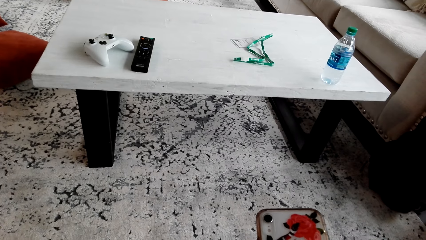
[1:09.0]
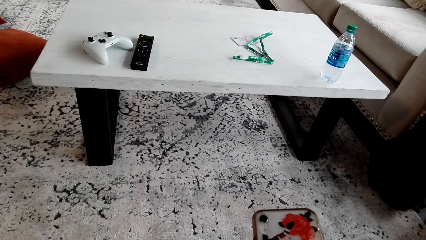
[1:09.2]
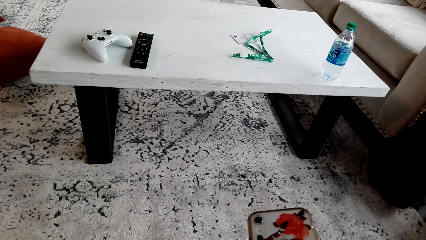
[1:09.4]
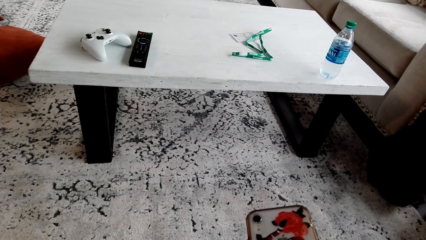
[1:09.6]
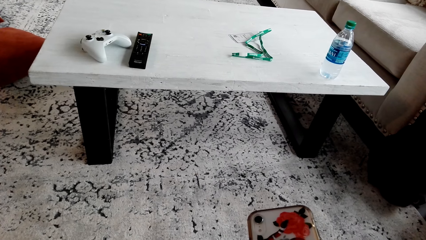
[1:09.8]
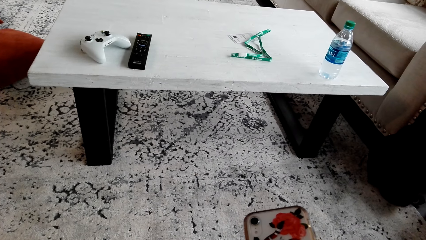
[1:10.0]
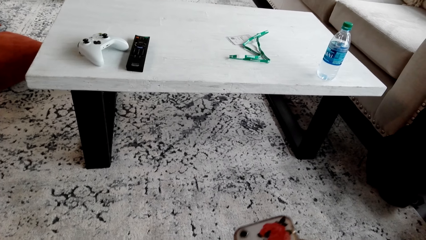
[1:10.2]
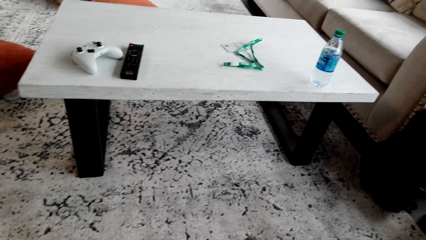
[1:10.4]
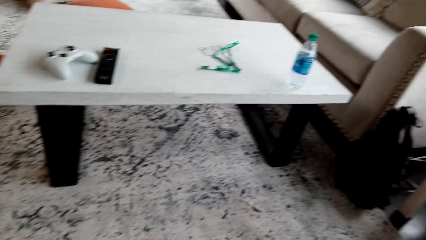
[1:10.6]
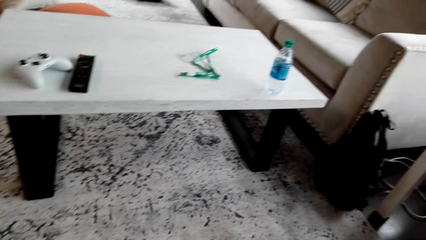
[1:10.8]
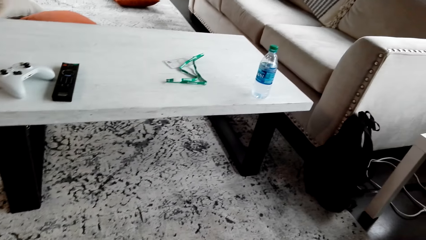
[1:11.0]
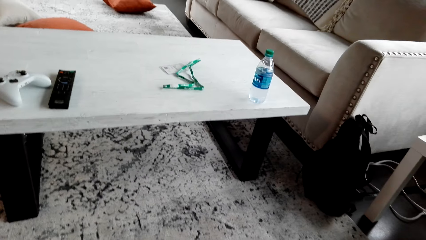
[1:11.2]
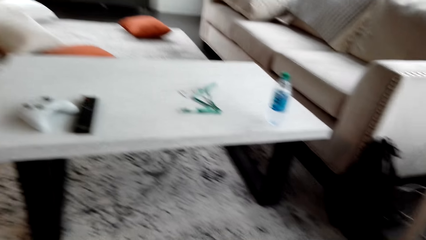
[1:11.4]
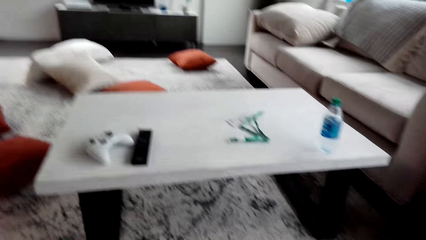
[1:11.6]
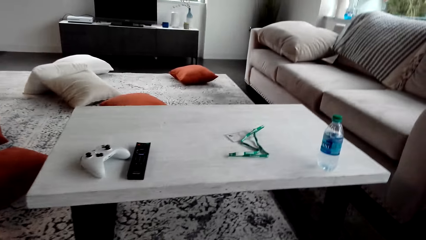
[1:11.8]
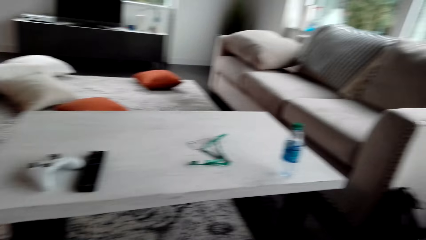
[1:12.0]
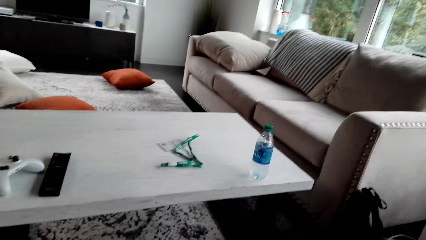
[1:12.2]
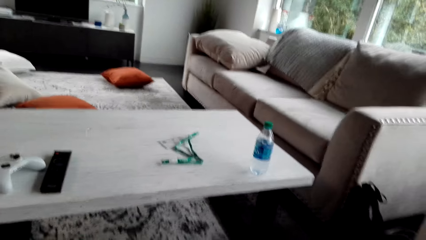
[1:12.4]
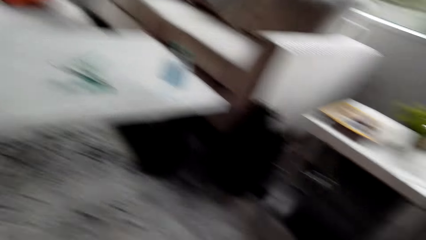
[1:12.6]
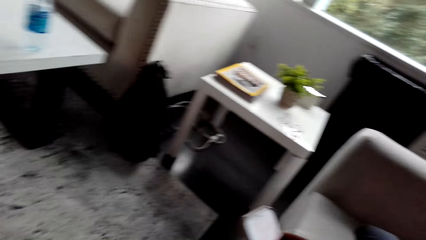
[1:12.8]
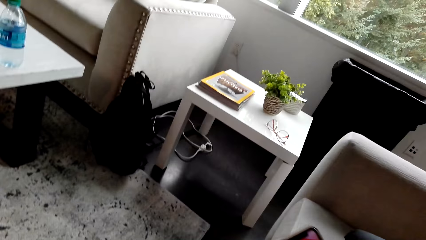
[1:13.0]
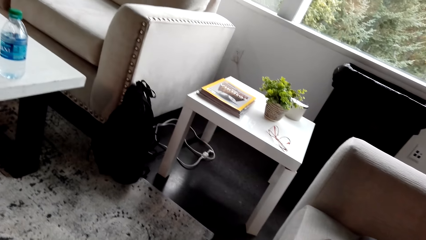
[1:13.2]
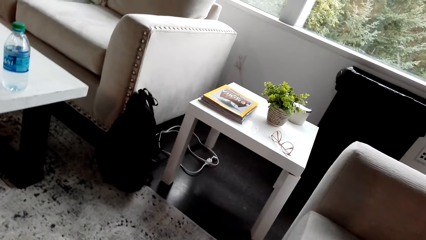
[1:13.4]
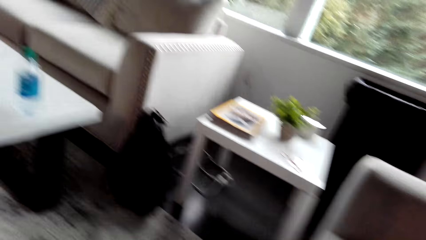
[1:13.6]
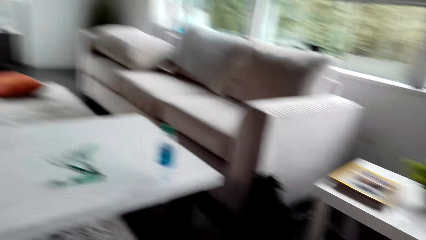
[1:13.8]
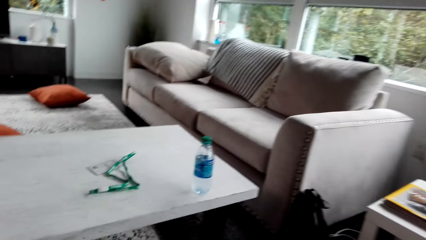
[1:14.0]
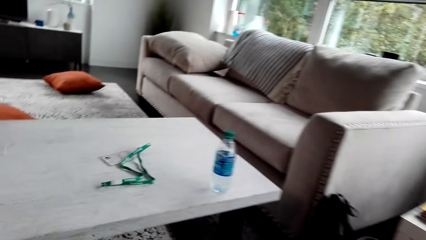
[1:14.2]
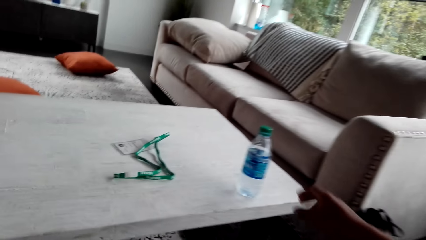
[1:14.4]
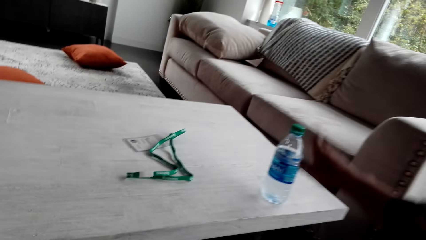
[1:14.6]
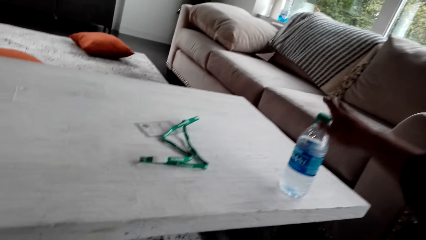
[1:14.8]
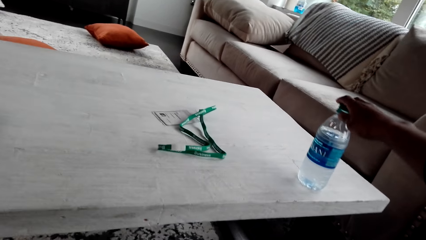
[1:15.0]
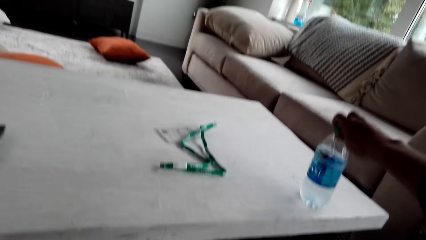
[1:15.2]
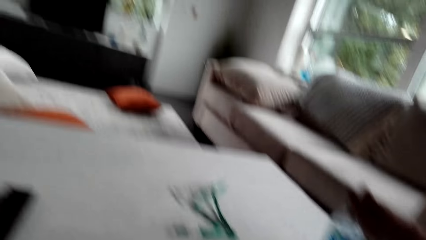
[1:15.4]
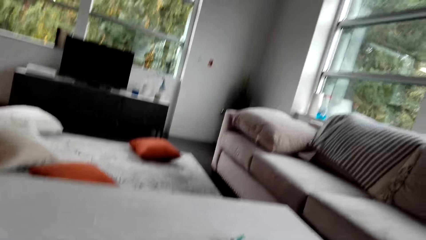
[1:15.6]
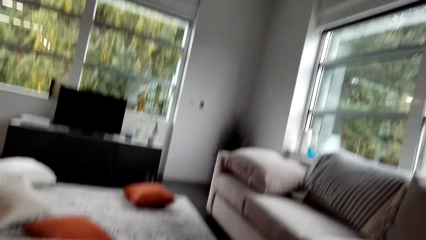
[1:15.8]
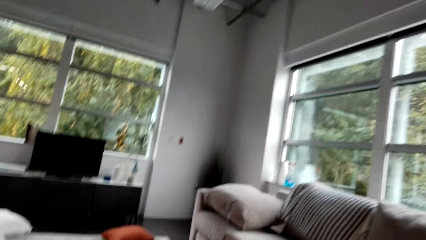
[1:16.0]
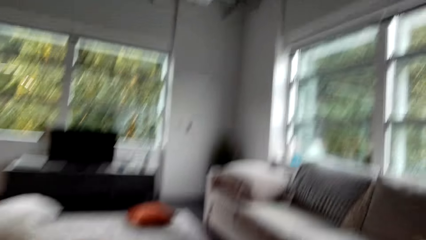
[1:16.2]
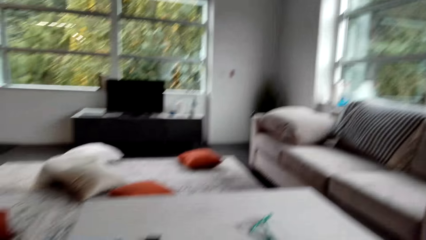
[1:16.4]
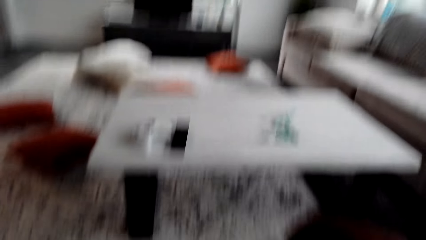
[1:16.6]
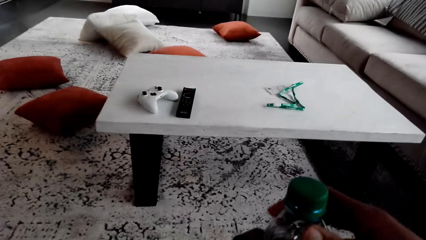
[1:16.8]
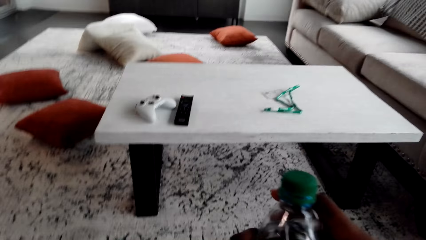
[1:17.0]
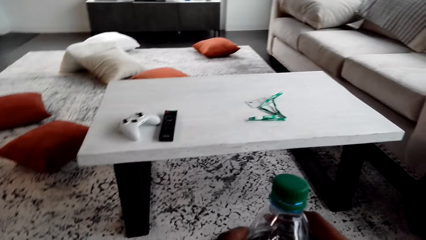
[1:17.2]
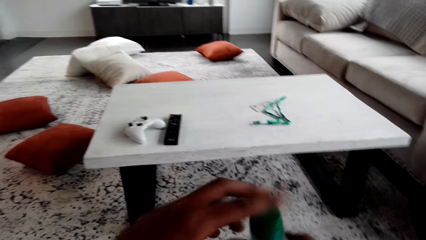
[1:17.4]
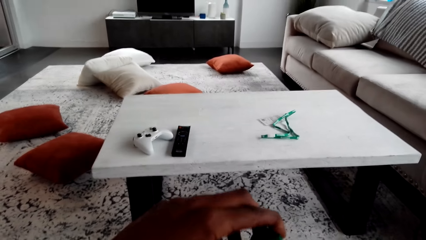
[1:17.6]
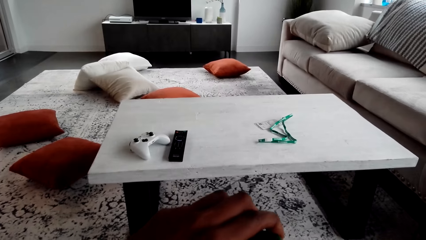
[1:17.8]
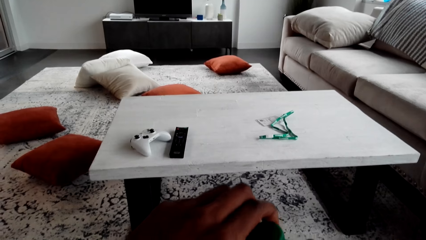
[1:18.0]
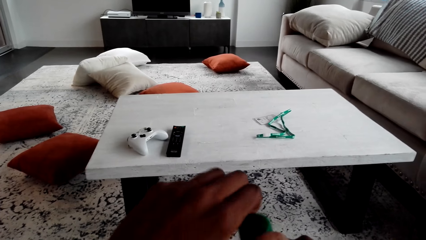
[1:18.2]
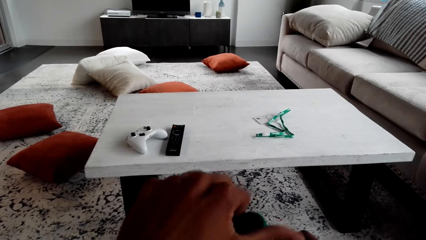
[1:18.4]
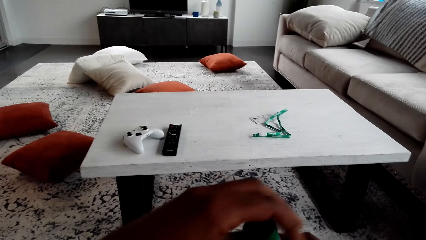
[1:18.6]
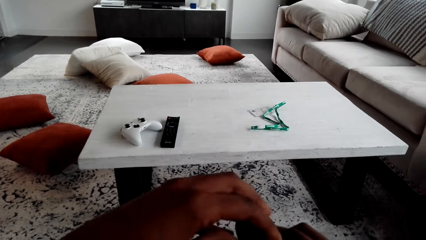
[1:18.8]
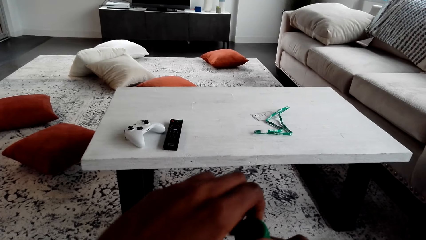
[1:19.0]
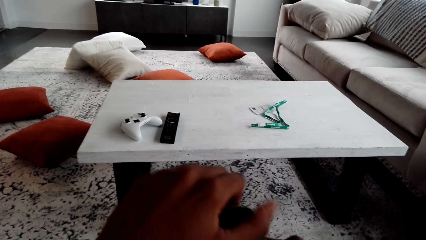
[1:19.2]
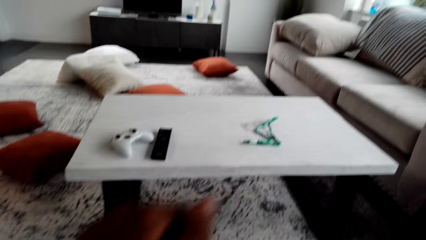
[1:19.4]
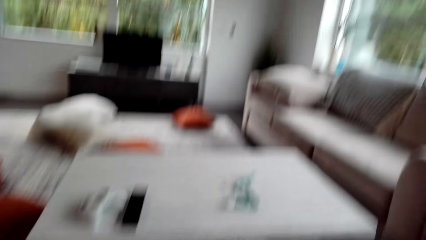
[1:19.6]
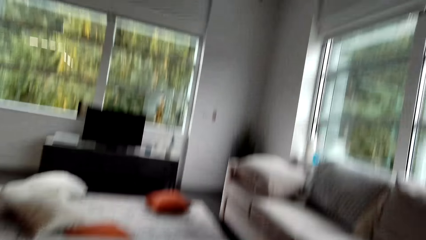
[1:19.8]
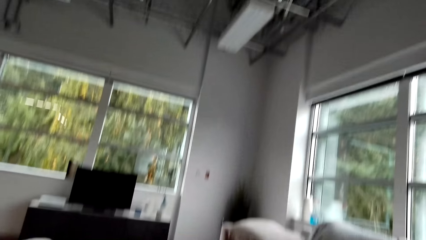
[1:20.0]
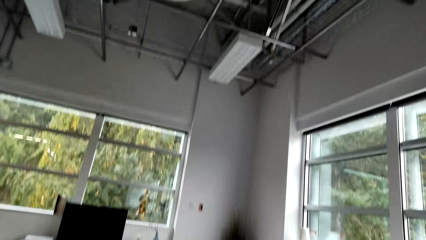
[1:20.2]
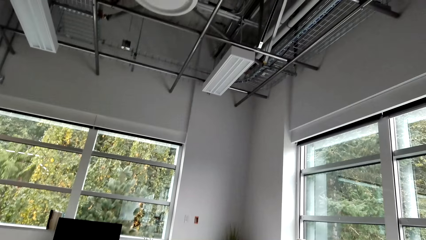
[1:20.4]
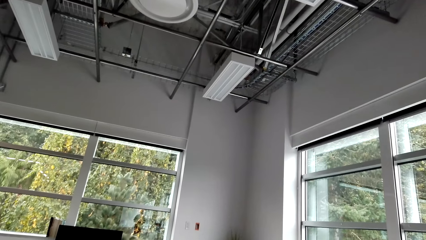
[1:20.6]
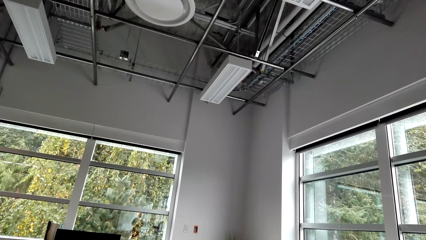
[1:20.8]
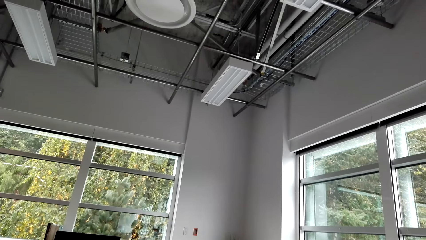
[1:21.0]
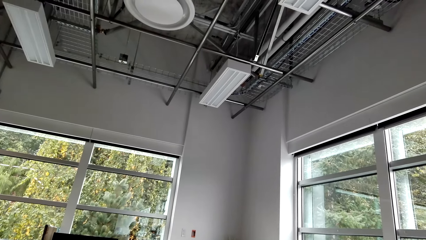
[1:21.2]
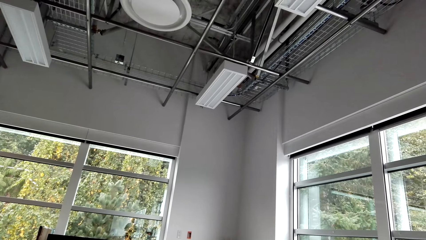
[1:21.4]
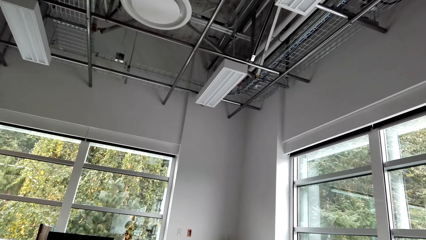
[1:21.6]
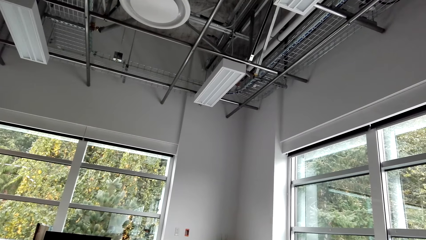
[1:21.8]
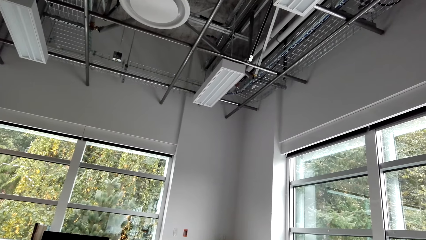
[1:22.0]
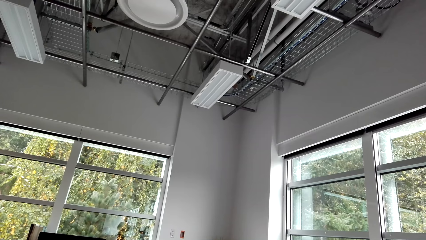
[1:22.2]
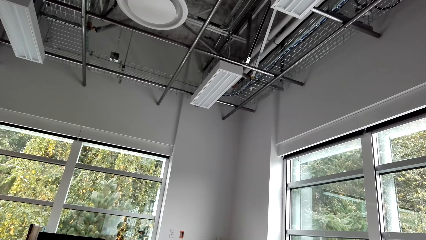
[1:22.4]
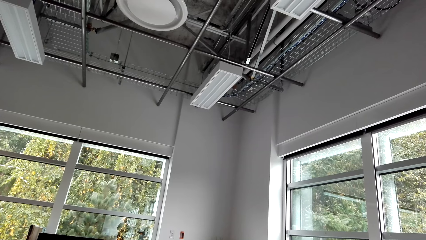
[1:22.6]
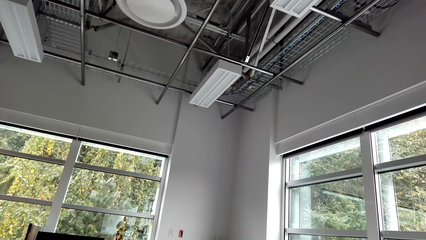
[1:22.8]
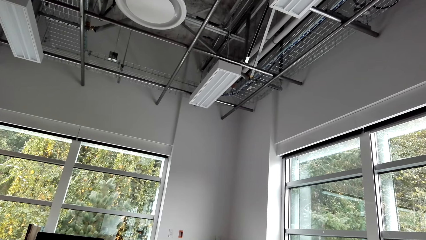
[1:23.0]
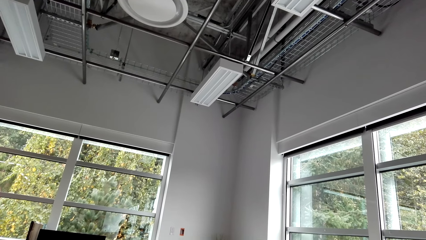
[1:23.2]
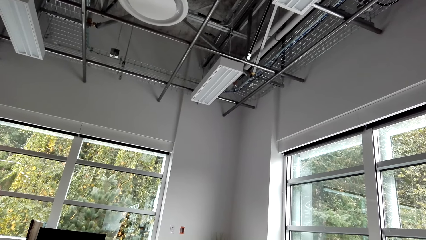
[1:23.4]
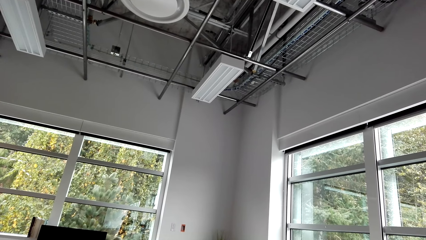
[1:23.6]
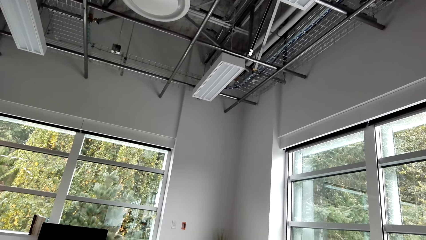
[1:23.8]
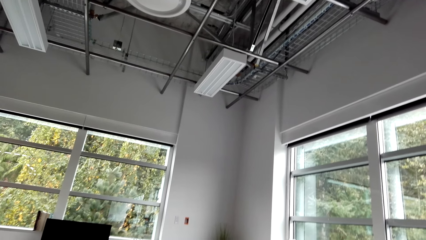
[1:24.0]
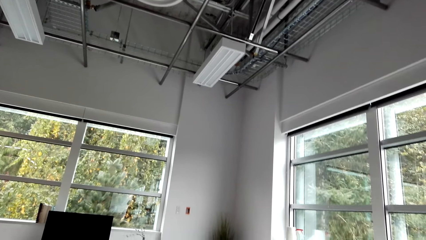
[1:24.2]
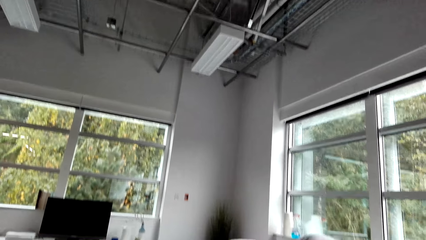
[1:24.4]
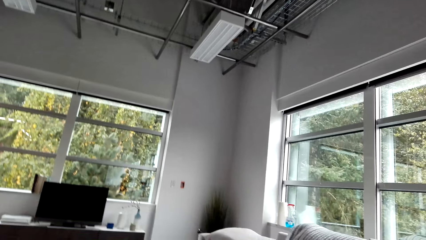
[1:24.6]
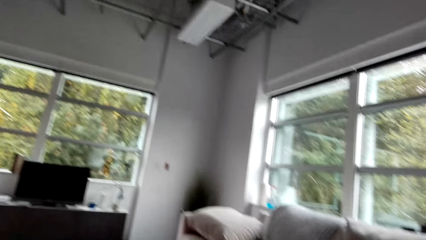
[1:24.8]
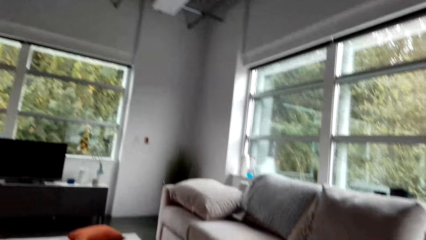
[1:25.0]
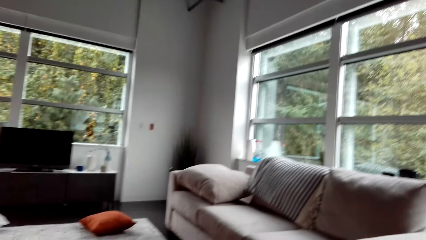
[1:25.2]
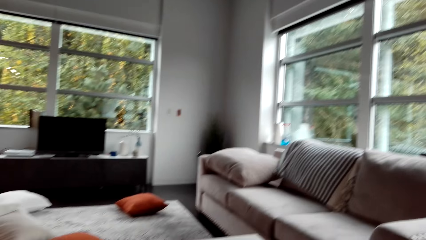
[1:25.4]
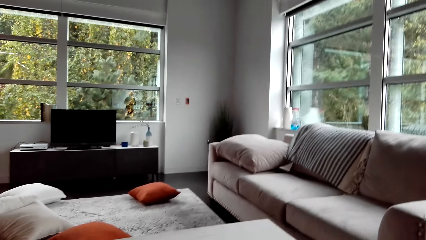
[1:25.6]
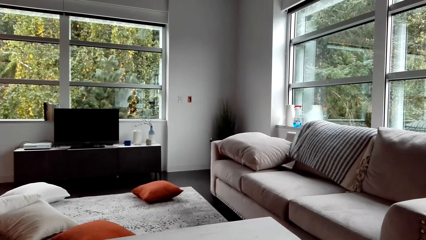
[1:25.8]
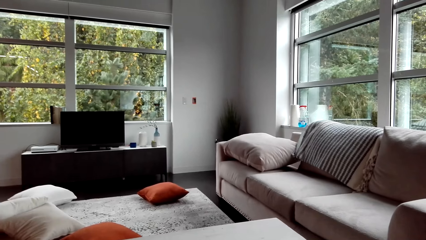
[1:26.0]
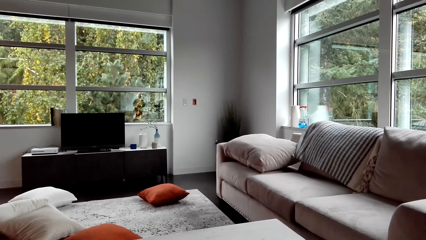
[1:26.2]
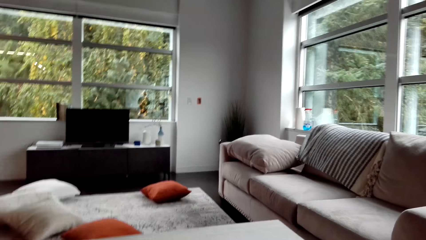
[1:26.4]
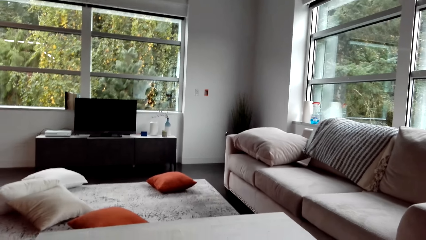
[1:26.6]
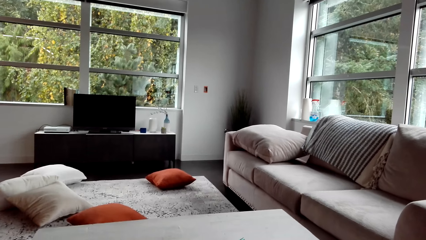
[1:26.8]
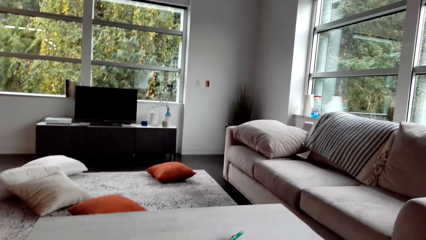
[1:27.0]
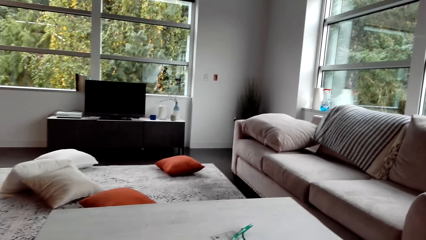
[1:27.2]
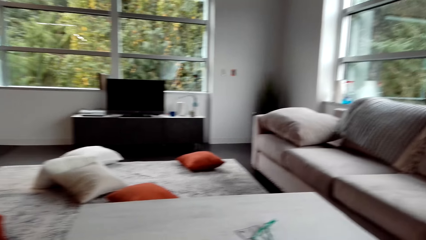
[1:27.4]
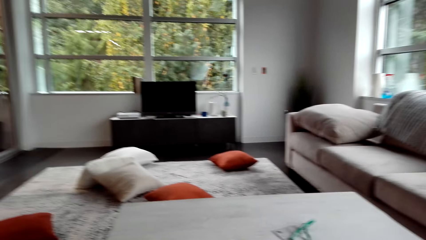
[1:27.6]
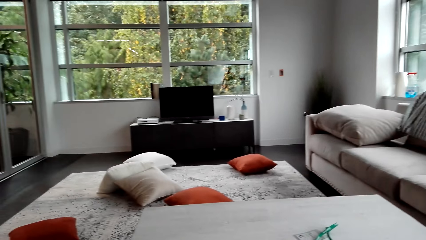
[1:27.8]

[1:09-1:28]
The camera wearer looks around. They pick up the water bottle on the table. They open the bottle. They drink water.
